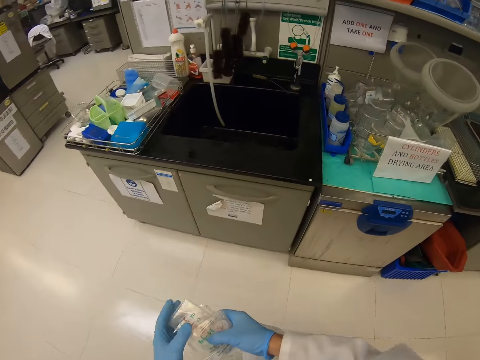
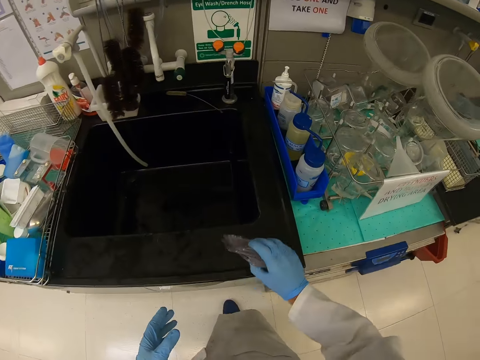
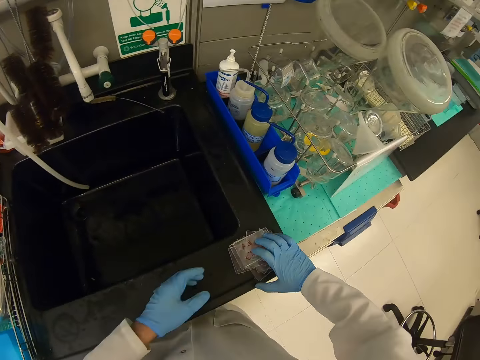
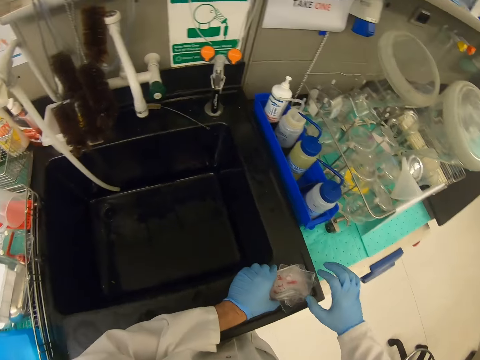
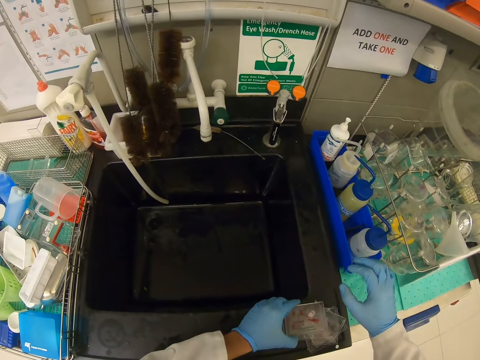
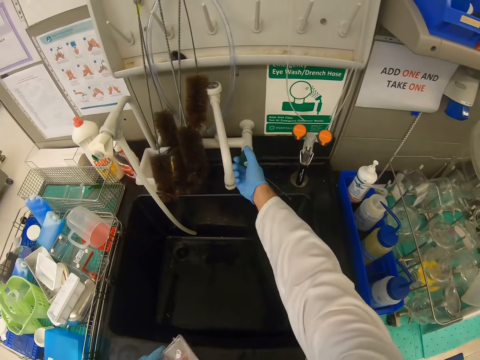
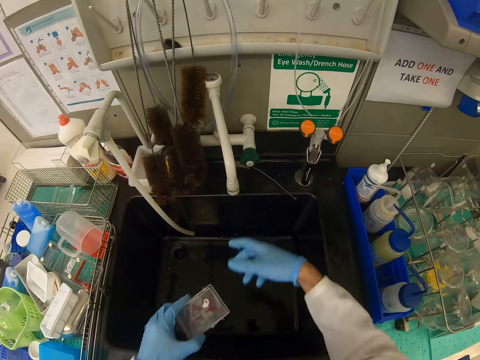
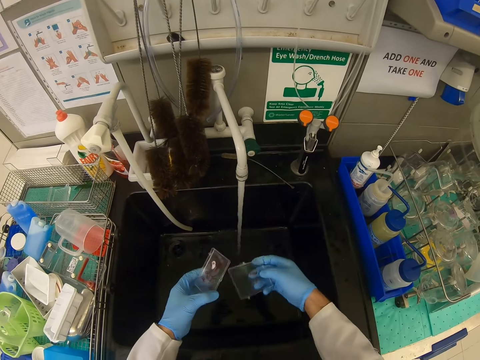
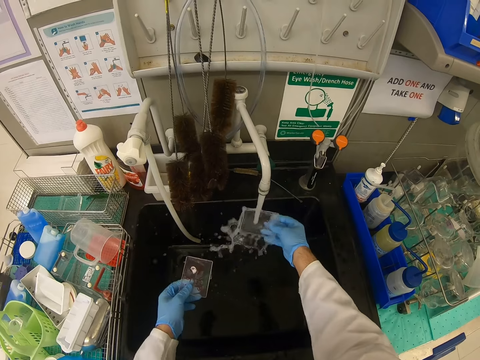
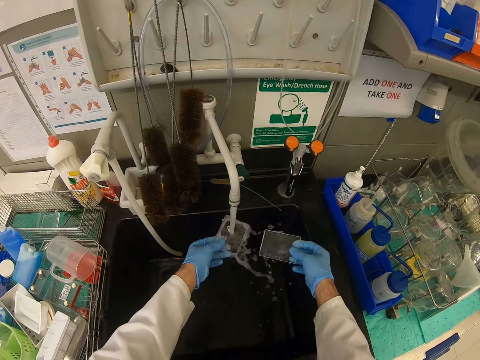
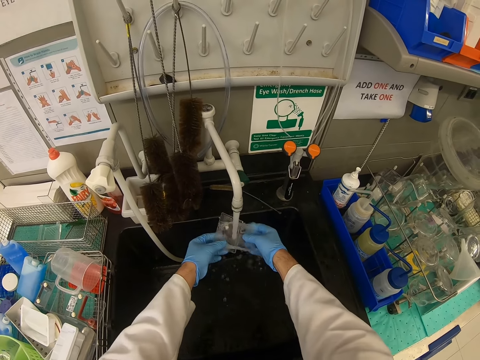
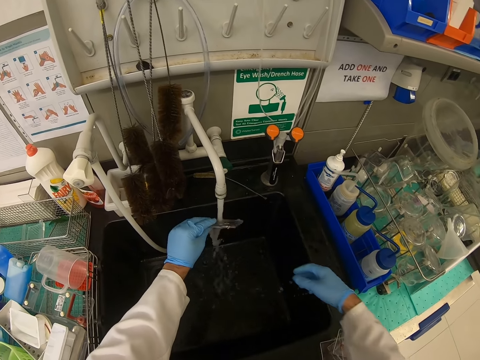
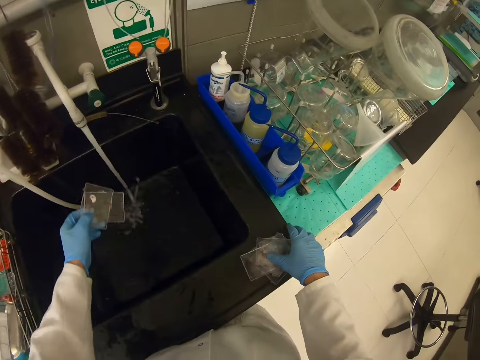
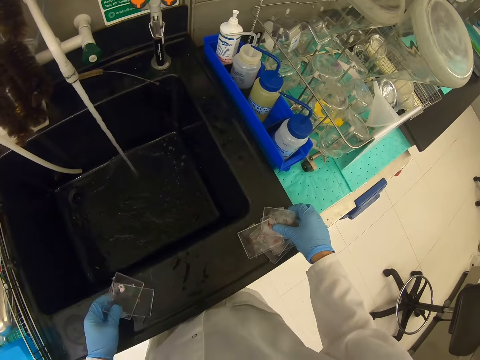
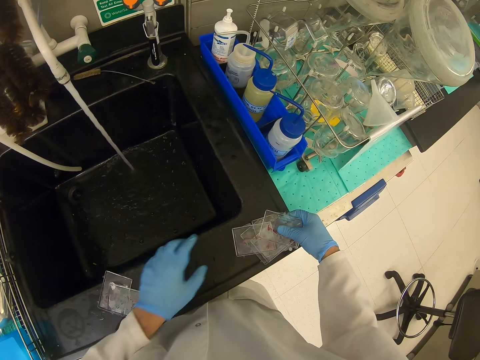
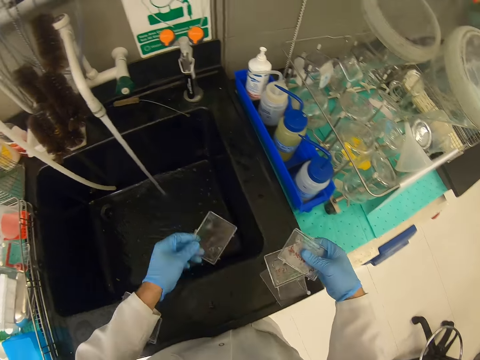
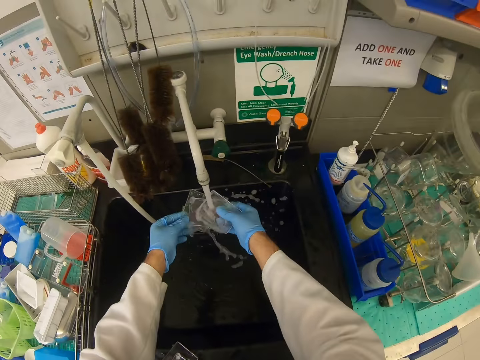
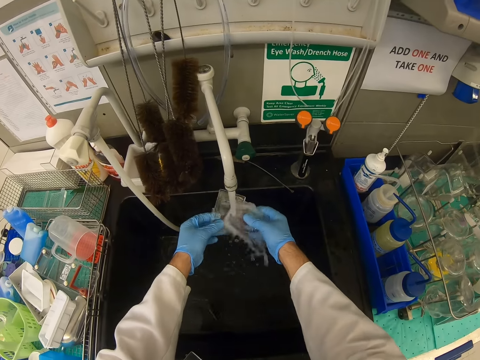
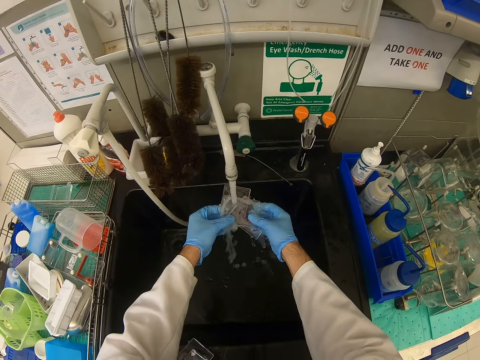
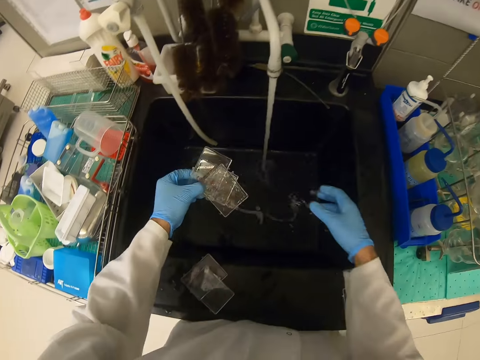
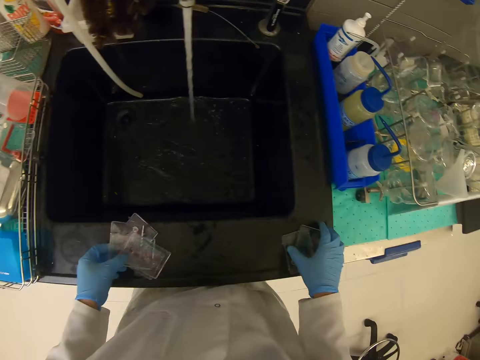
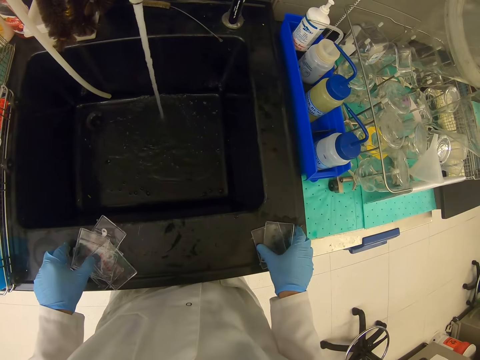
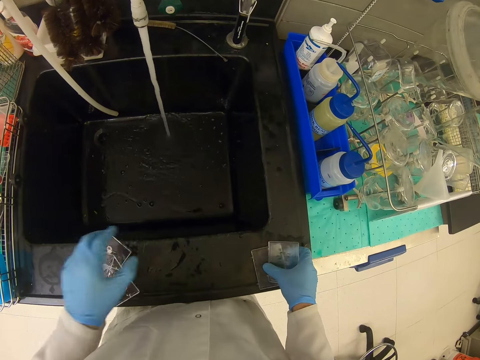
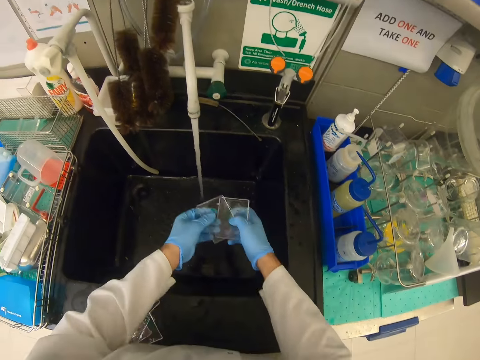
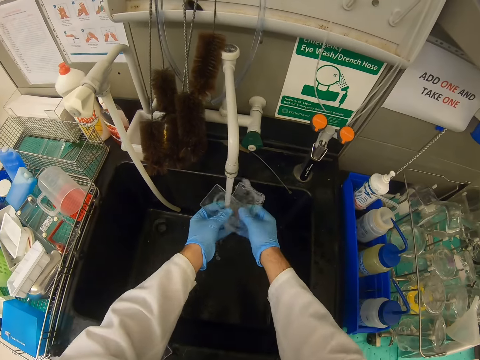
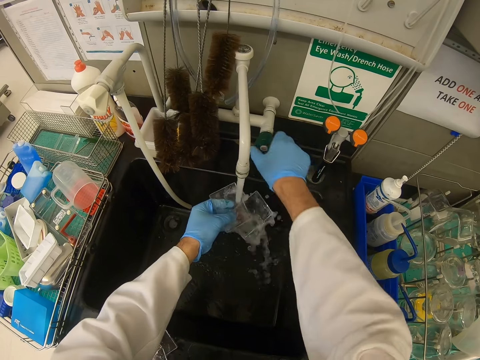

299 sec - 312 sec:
The camera wearer walks around the house. They put the pile of samples on the side of the sink. They open the tap. They put the sample holder under running water. They wash the lids. They put the sample holder under running water again. They remove the sample holder from under running water. They put the pile of samples on the side of the sink. They pick up a sample holder from the pile of sample holders. They put the sample holder under running water. They remove the sample holder from under running water. They put the pile of samples on the side of the sink. They pick up the remaining sample holder from the pile of sample holders. They put the sample holder under running water.

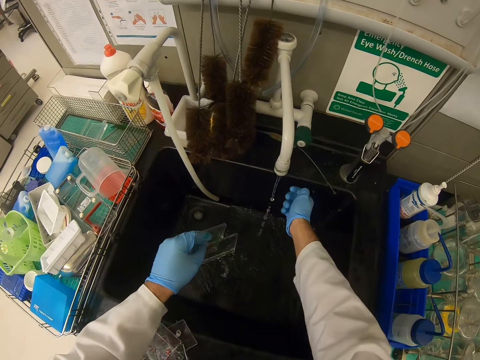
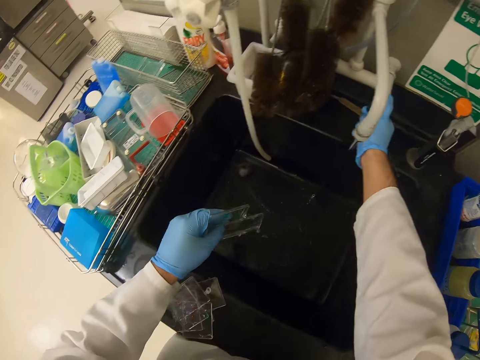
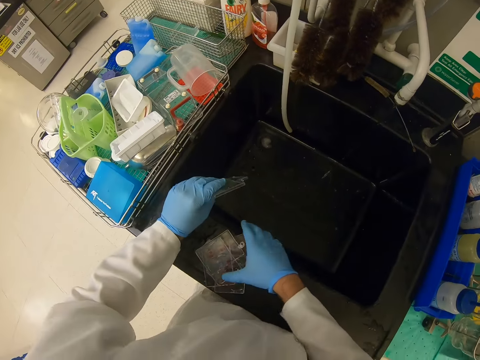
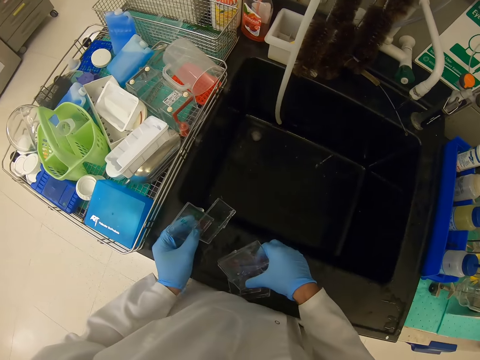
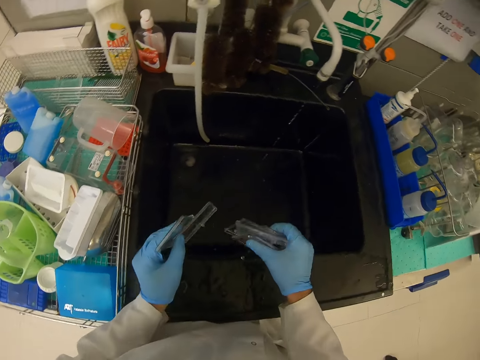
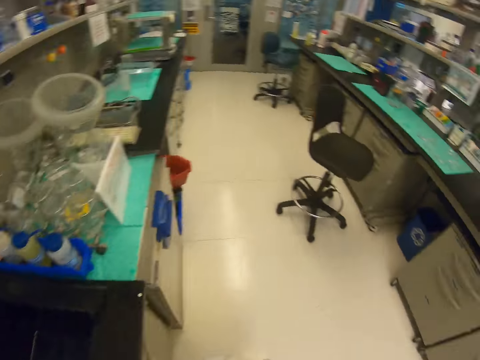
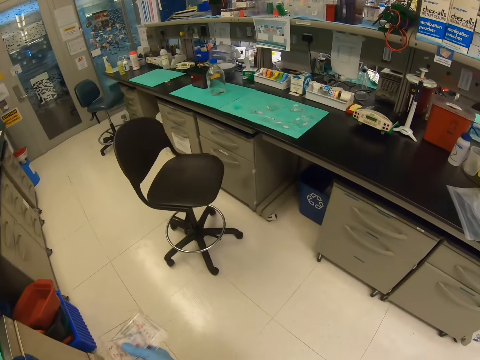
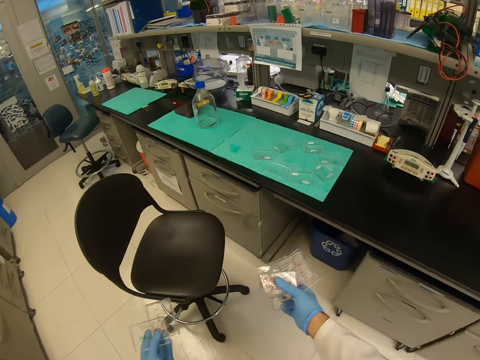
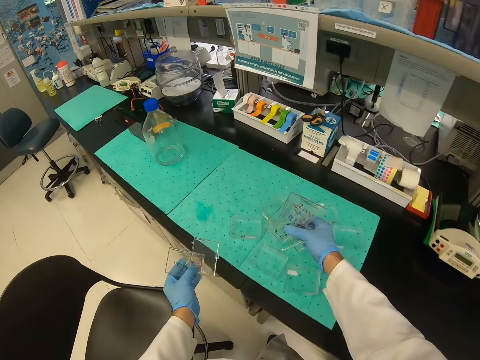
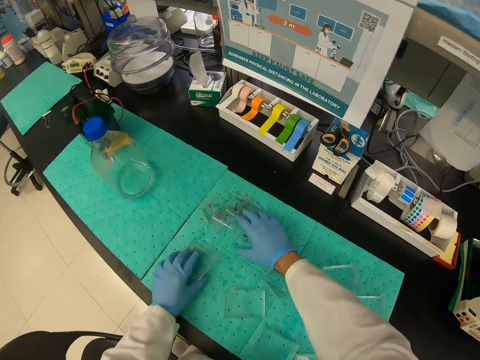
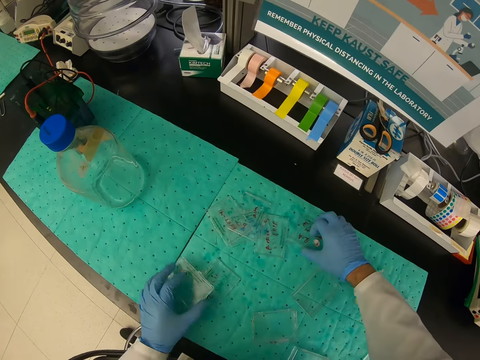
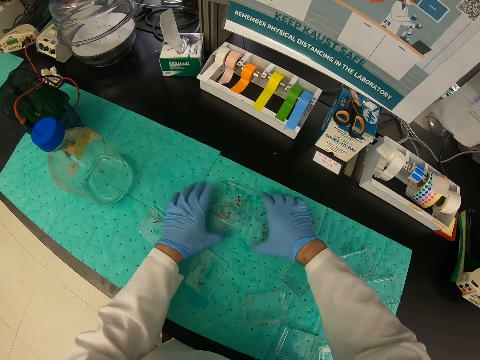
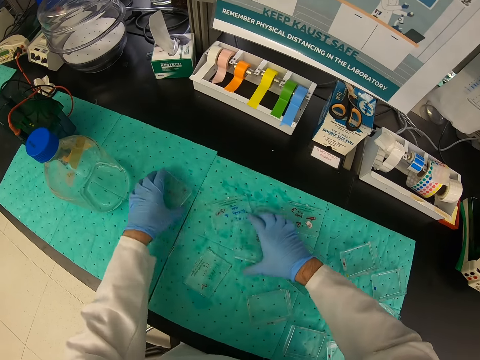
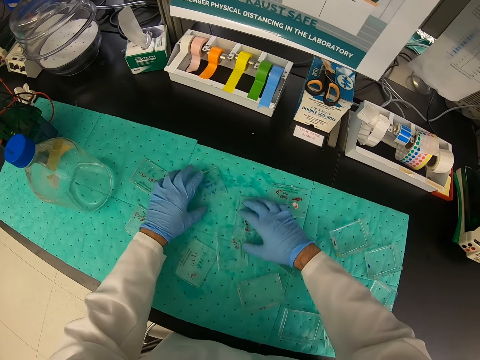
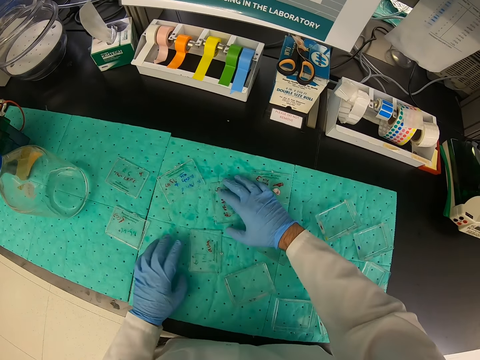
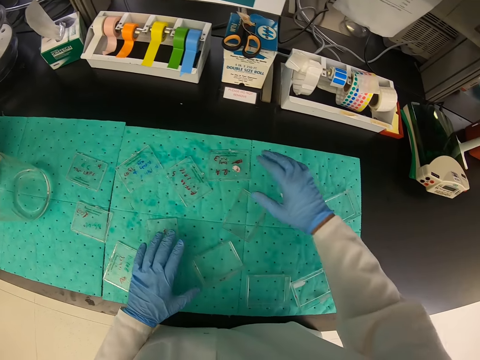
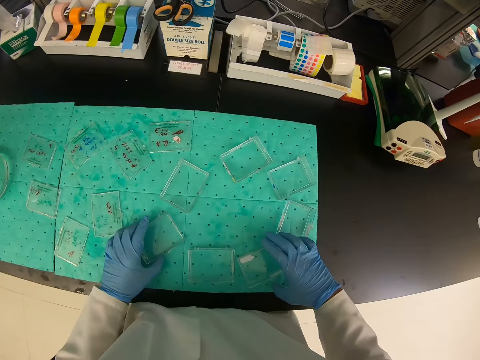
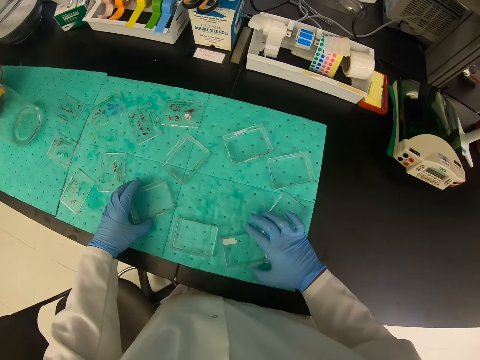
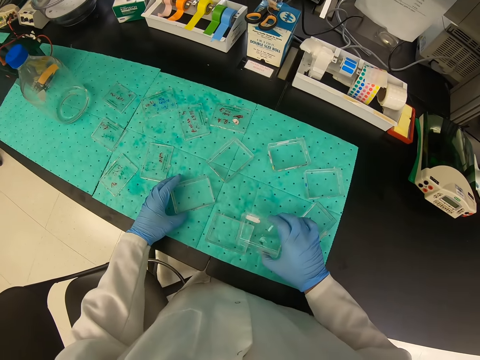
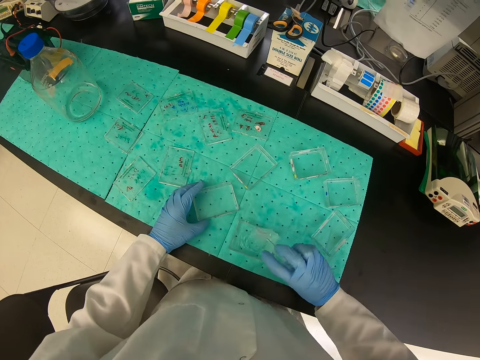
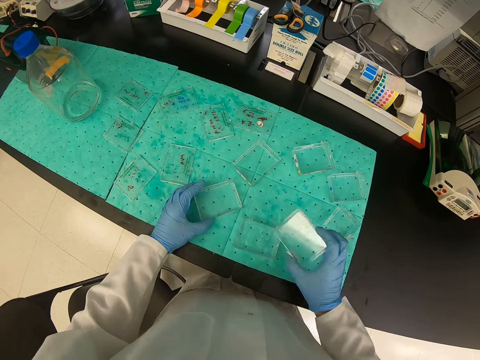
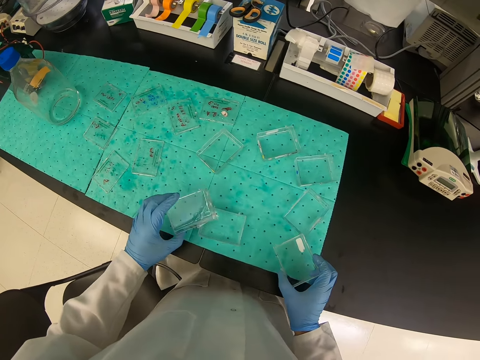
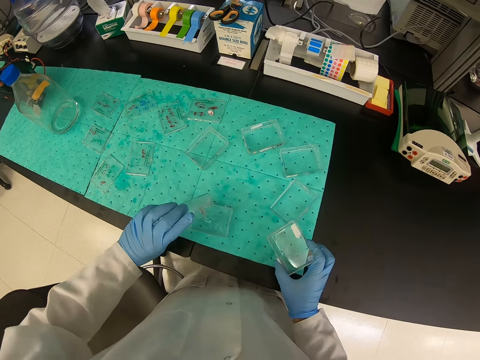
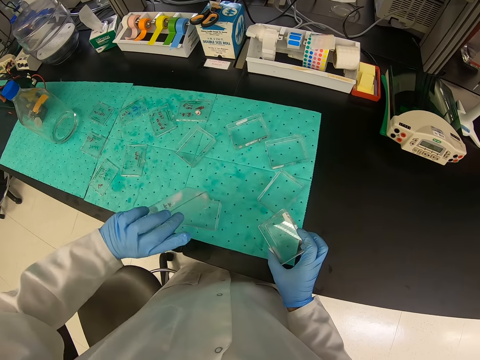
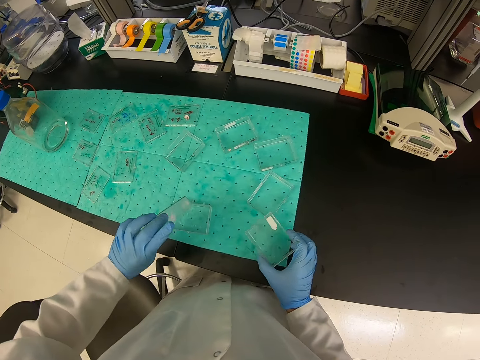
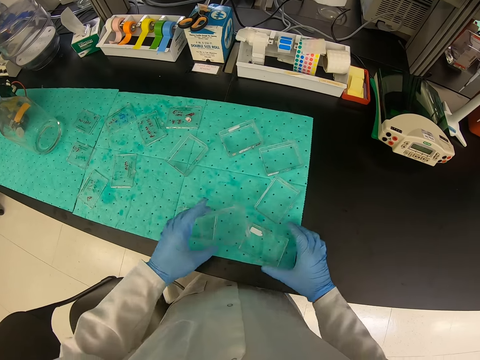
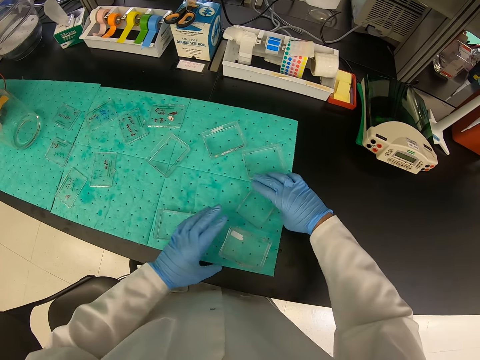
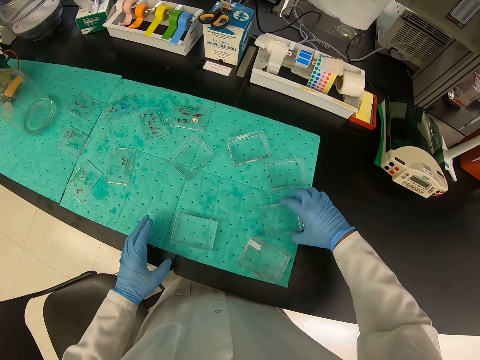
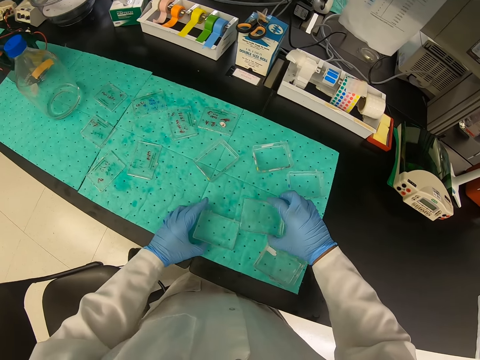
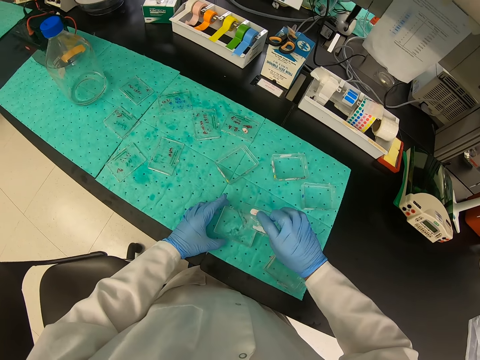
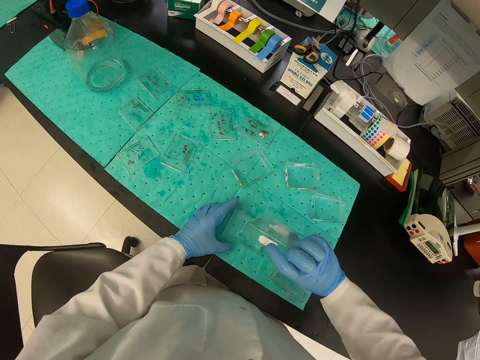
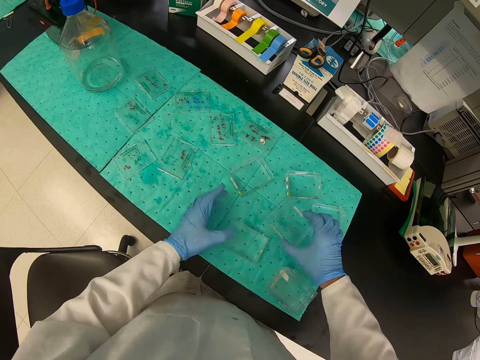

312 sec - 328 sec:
The camera wearer closes the tap. They remove the sample holder from under running water. They pick up the washed sample holders from the sink table. They walk around the house. They put the sample holder on the table. They spread the washed sample holder across the table. They pick up the remaining part of the sample holder. They pour the liquid in one of the sample holders into another repeatedly.
